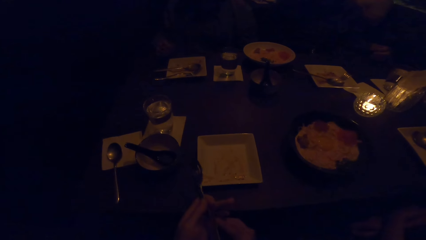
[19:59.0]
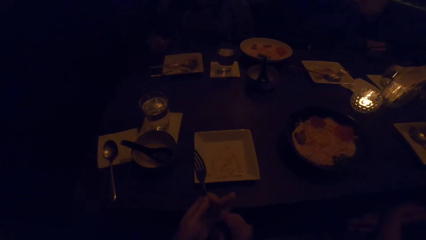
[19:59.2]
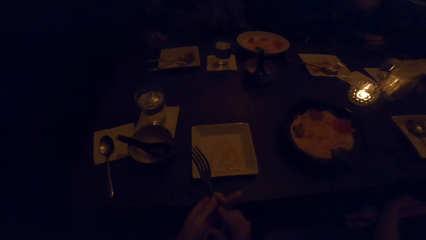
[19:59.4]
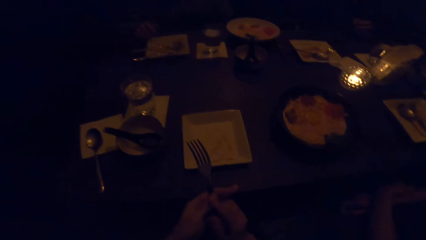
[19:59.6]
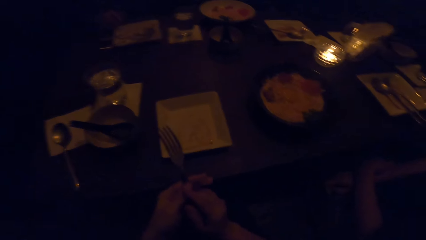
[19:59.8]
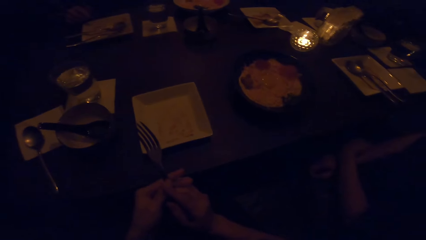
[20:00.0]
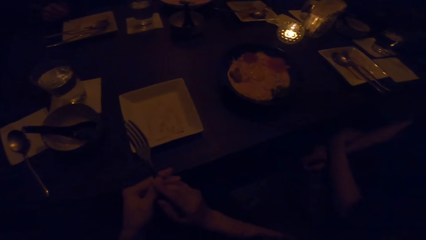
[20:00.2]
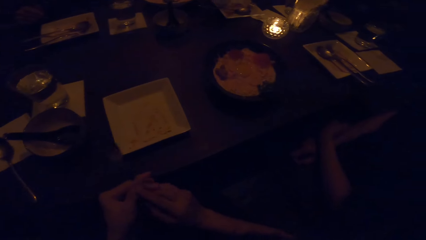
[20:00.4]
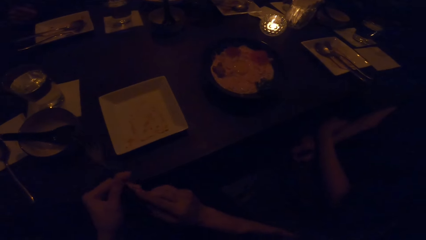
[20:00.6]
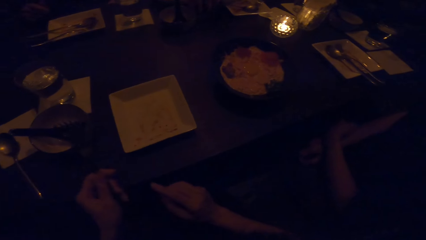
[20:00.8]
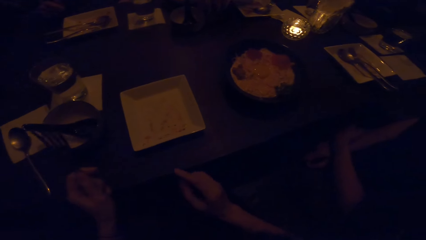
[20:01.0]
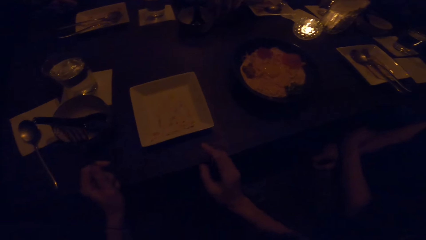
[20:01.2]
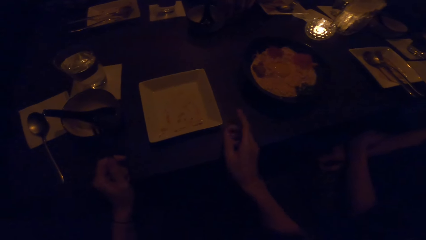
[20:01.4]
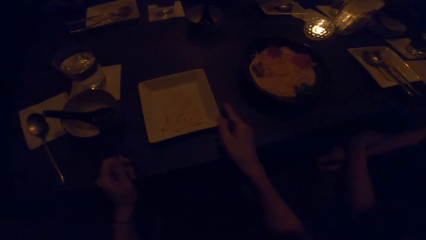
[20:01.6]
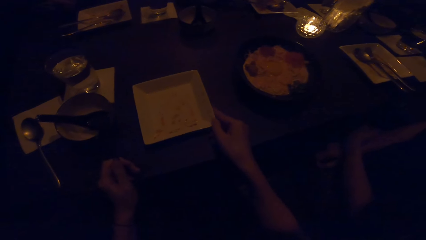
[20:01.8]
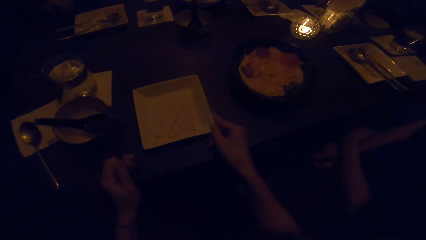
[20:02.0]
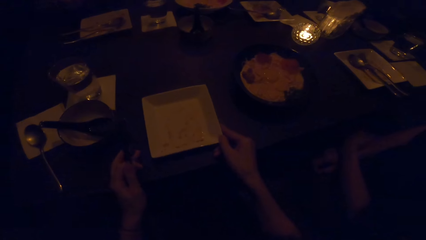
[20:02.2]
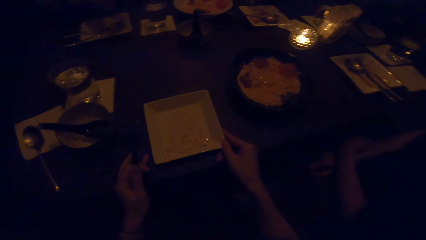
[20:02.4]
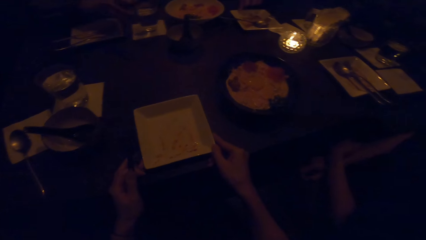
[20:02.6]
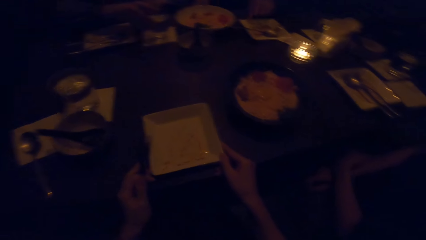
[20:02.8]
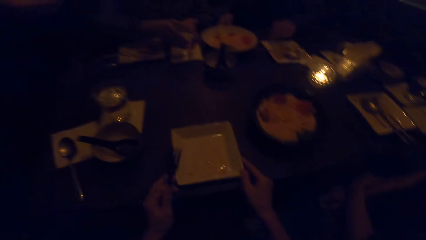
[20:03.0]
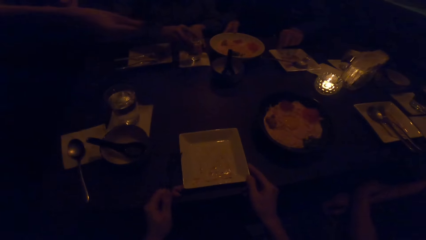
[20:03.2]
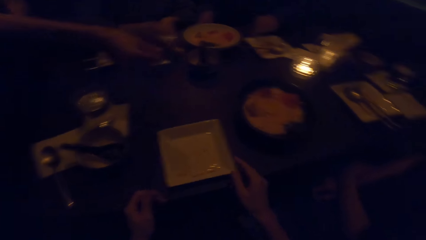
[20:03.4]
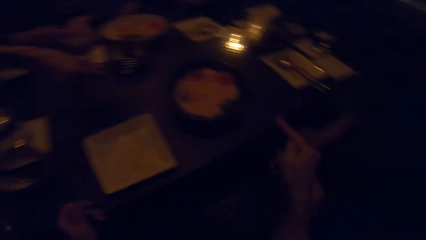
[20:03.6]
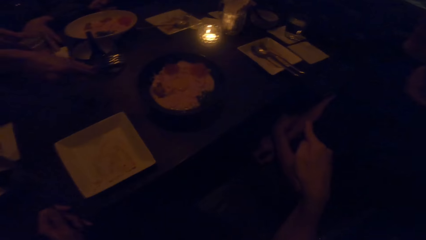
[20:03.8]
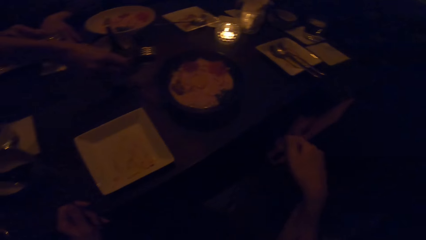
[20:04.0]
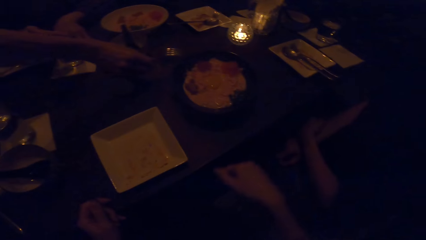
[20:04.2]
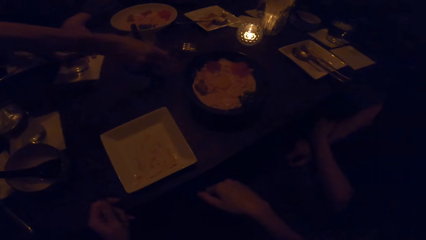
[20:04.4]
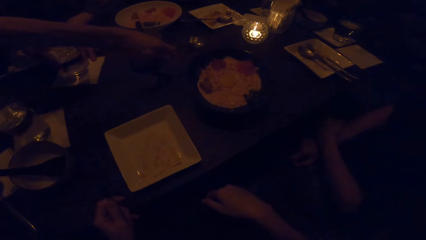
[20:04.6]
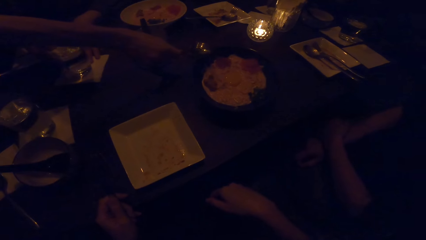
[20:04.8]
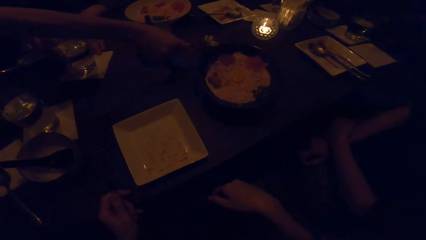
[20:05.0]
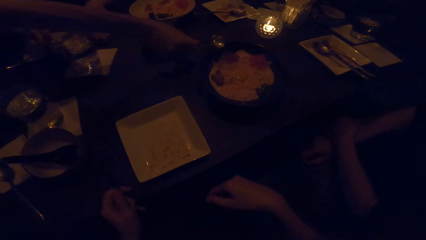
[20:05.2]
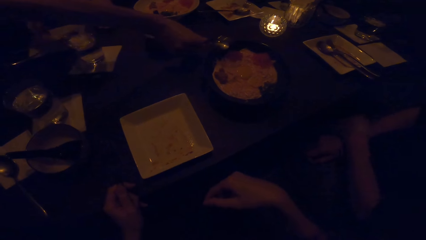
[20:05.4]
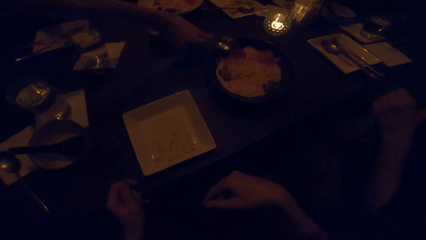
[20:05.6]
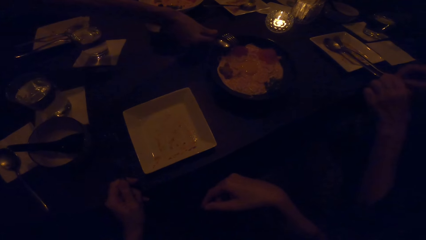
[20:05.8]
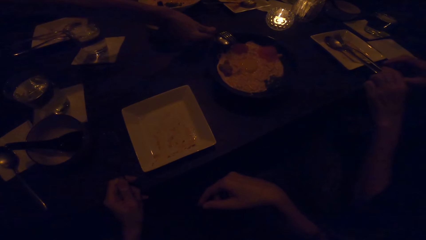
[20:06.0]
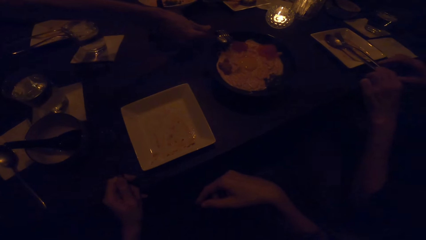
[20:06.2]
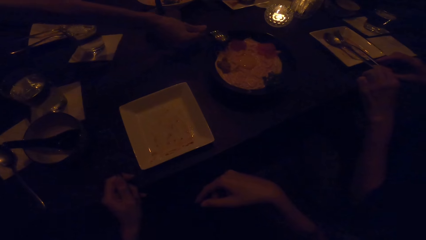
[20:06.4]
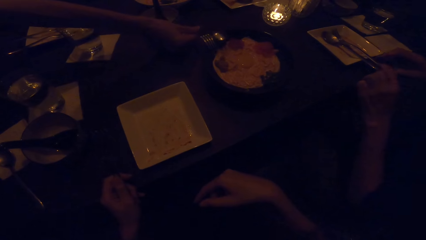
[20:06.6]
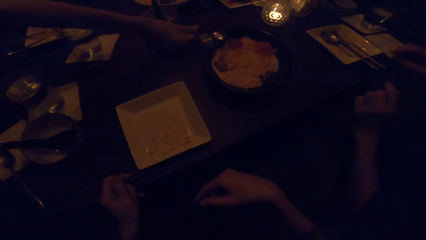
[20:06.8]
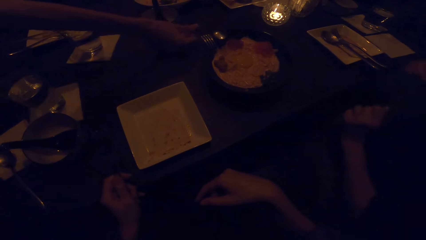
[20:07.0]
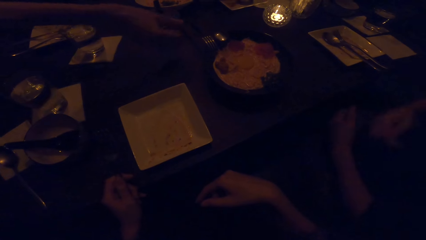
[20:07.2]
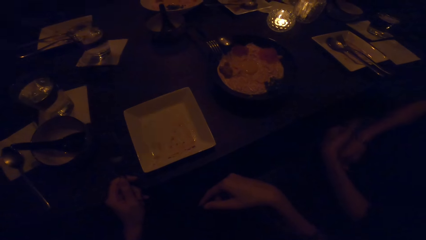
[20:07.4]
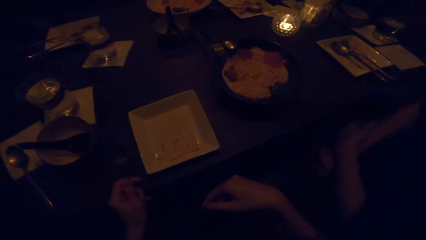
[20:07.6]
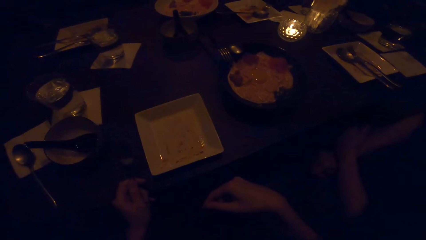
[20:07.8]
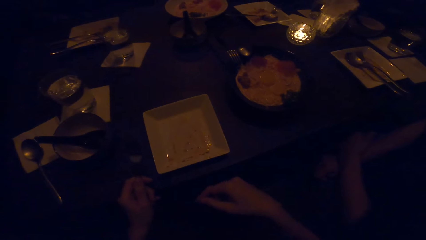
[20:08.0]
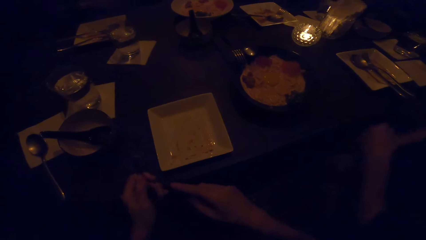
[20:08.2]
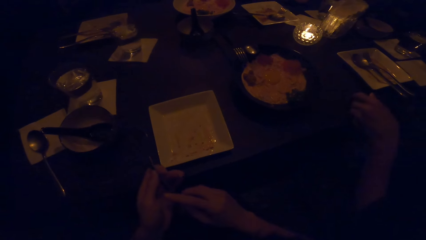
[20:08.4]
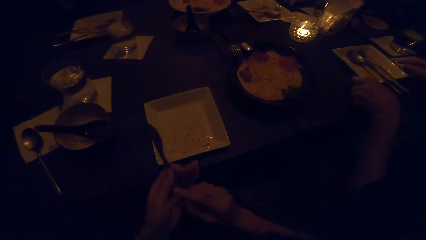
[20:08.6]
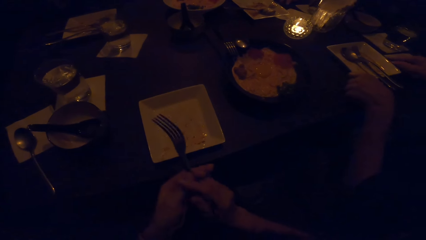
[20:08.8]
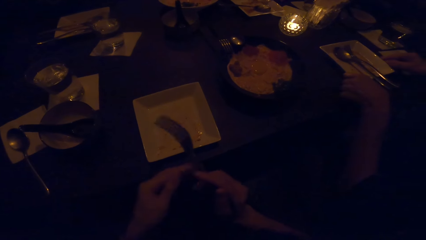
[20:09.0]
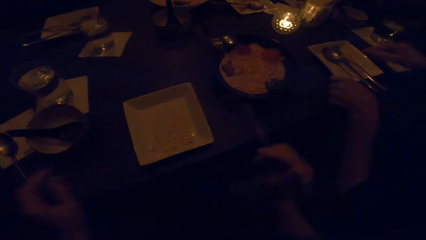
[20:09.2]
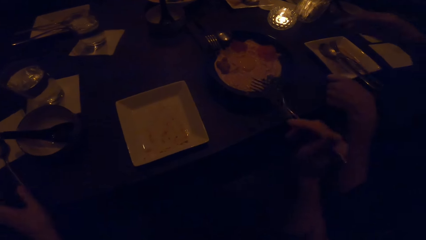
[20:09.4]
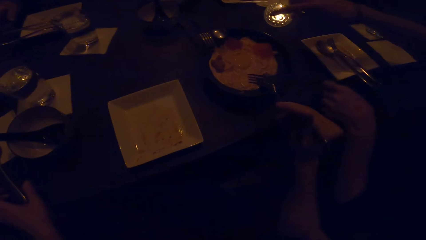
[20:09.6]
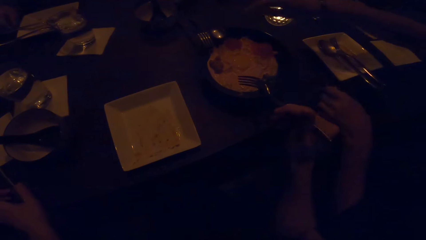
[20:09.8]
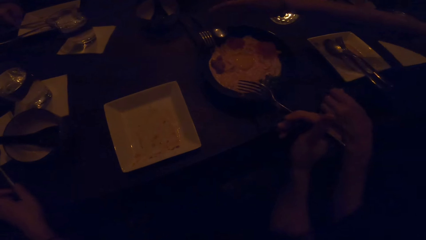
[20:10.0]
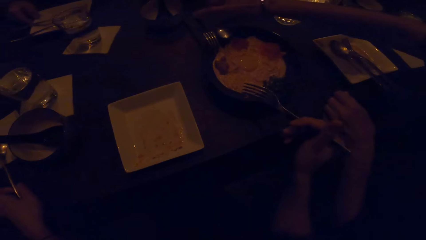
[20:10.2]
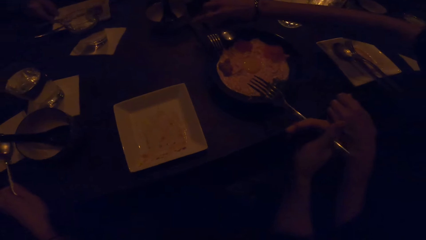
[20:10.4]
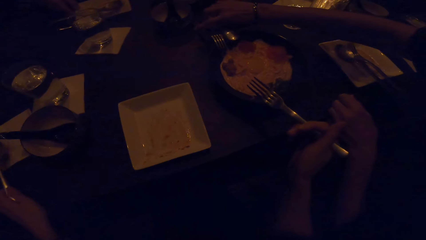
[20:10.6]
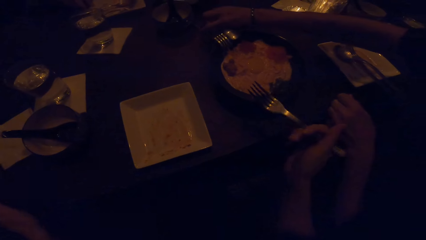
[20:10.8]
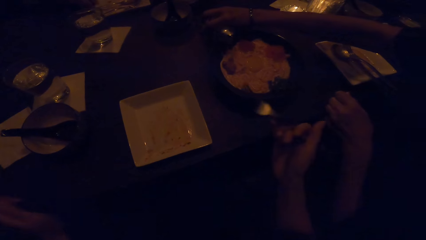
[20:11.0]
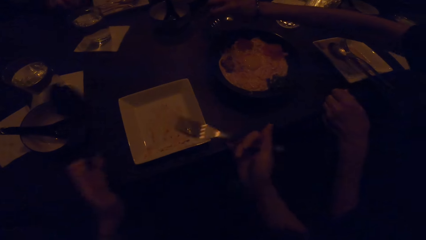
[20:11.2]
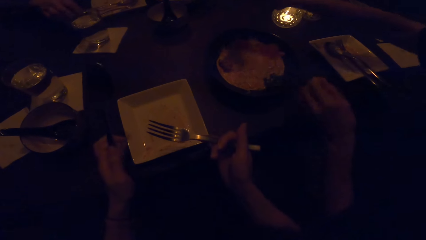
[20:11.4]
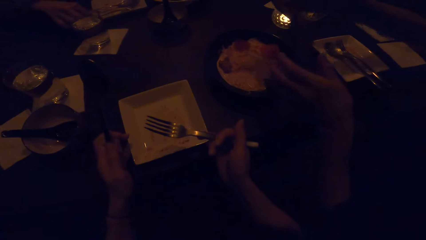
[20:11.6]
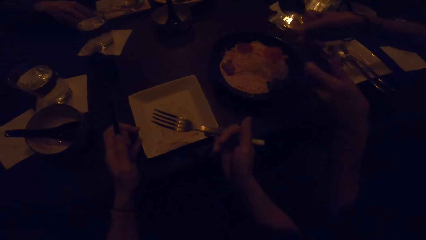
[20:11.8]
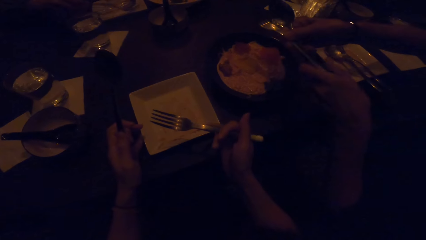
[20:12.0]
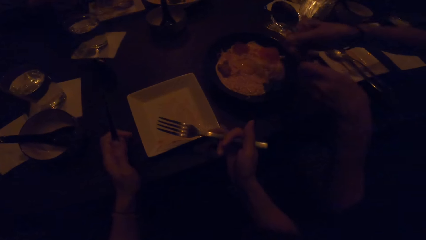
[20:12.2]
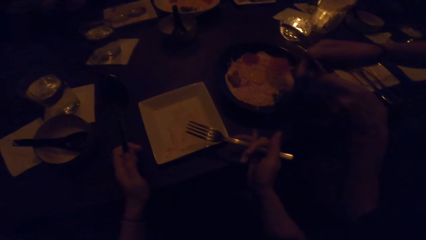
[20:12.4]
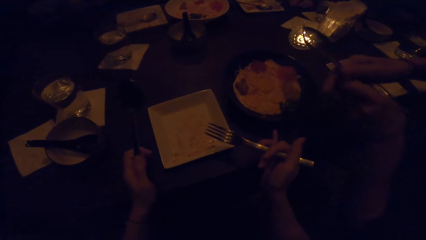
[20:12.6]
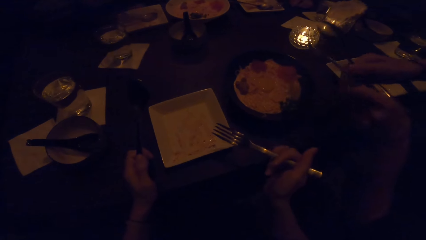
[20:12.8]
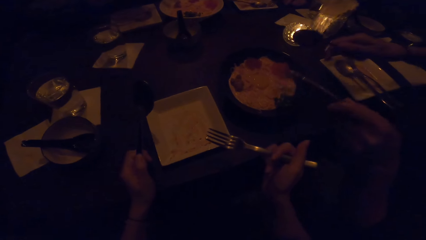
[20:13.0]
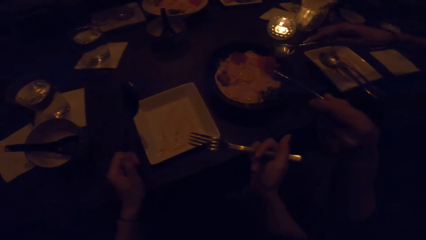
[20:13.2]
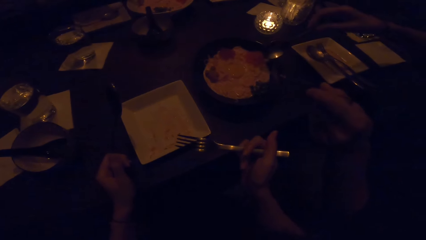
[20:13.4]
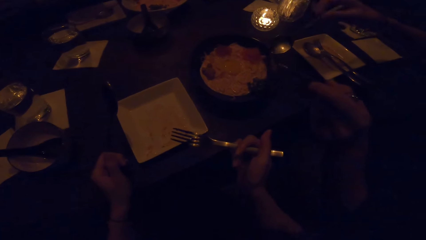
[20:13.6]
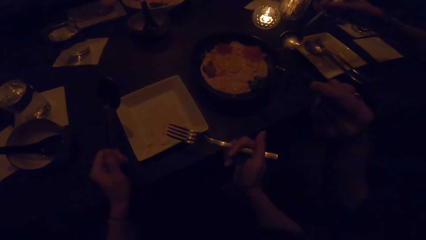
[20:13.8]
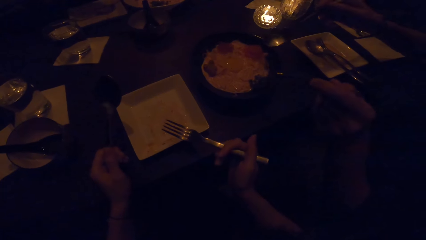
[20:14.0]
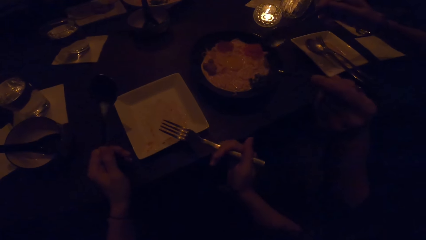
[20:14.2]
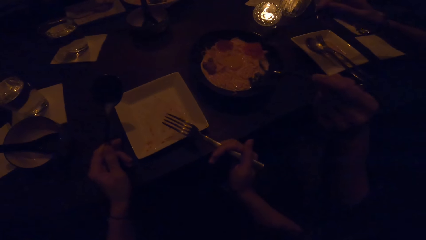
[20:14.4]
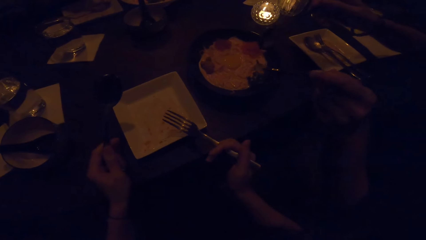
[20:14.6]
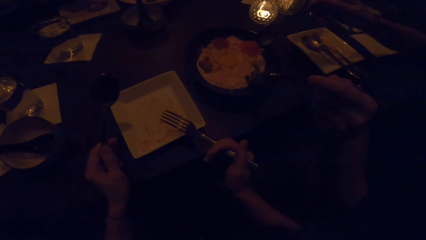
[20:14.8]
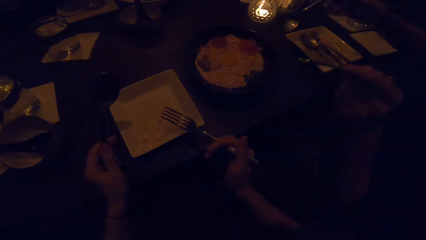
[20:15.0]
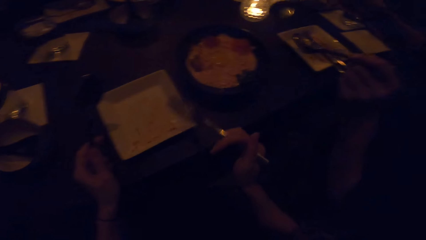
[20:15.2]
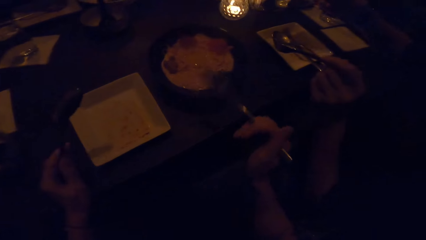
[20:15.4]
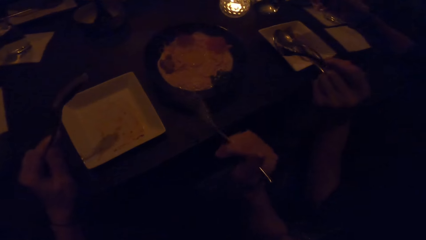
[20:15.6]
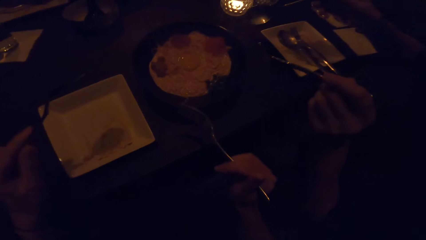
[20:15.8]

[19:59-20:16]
The camera wearer touches the fork with her right hand. She adjusts a plate in front of her with her right hand. She holds the plate. A man drops some cutleries on the table. A woman touches the plate. The woman picks up the cutleries from the table.
